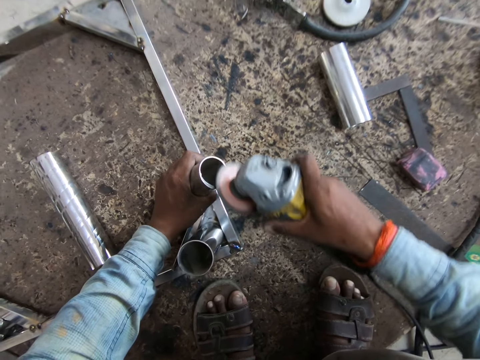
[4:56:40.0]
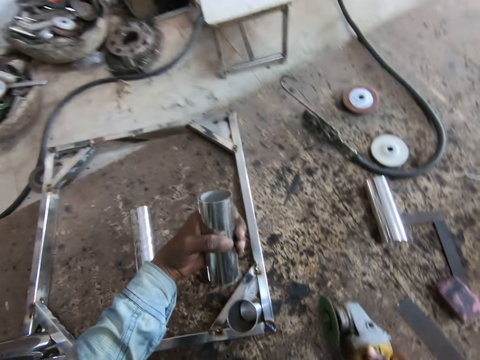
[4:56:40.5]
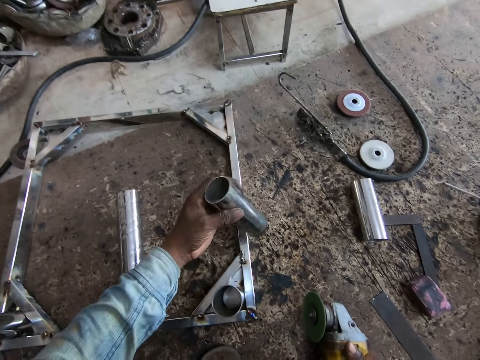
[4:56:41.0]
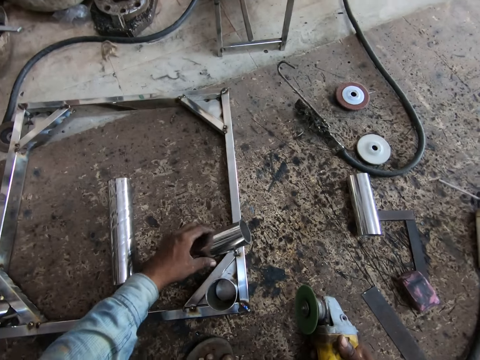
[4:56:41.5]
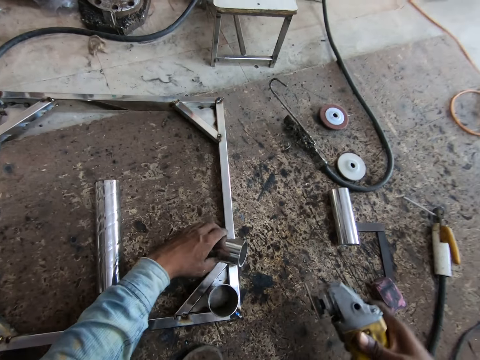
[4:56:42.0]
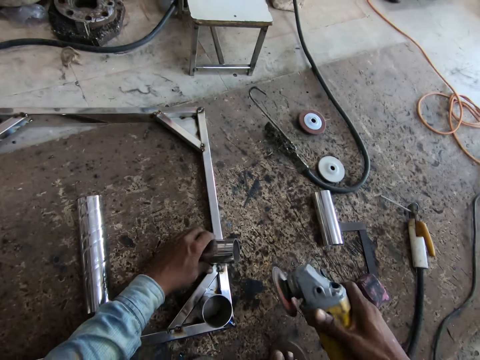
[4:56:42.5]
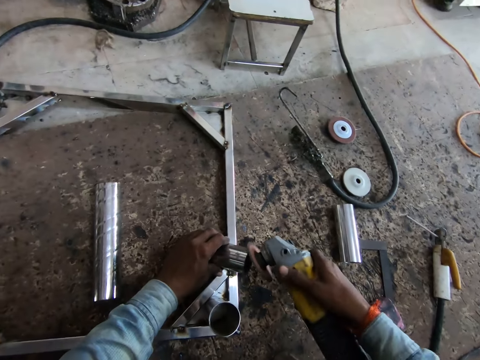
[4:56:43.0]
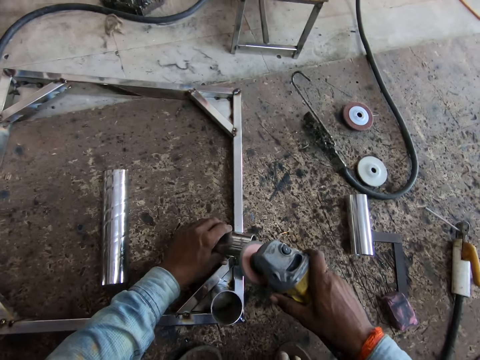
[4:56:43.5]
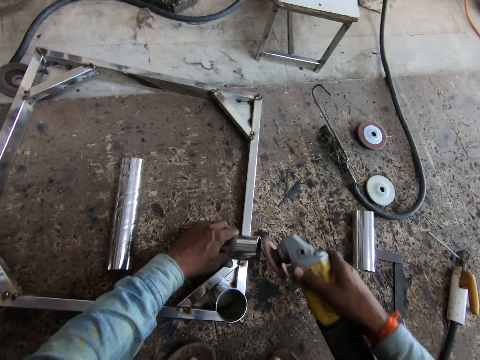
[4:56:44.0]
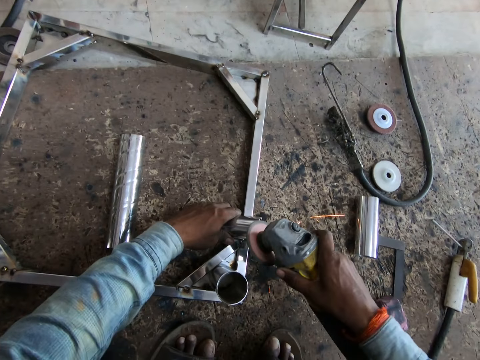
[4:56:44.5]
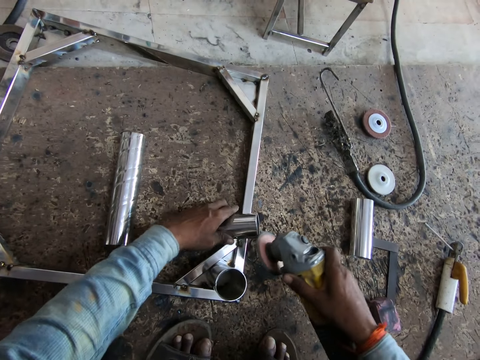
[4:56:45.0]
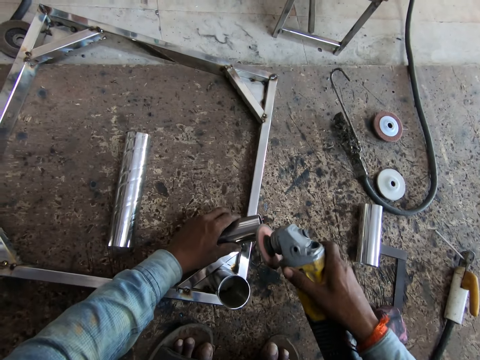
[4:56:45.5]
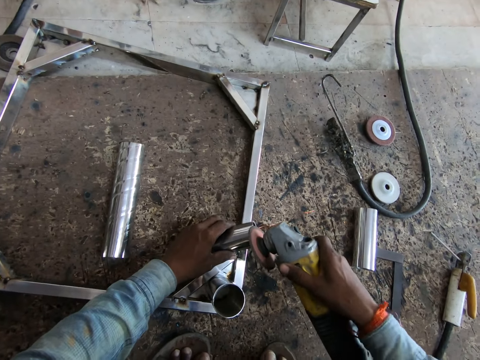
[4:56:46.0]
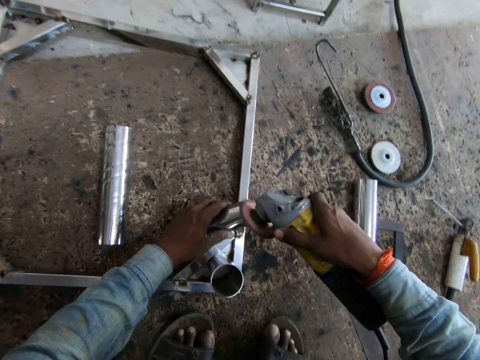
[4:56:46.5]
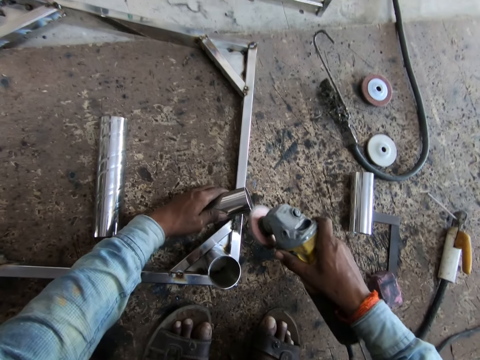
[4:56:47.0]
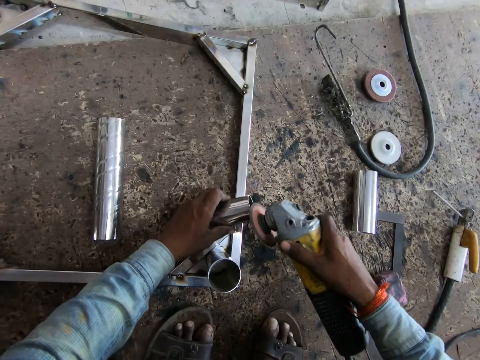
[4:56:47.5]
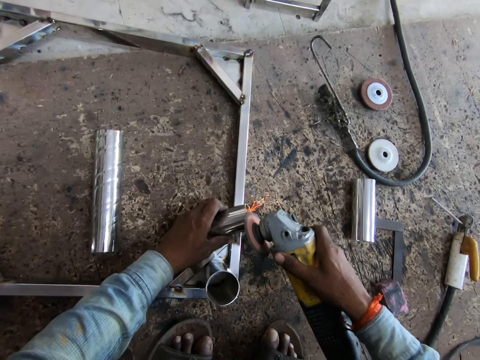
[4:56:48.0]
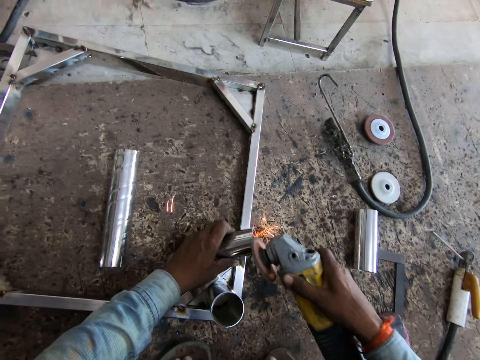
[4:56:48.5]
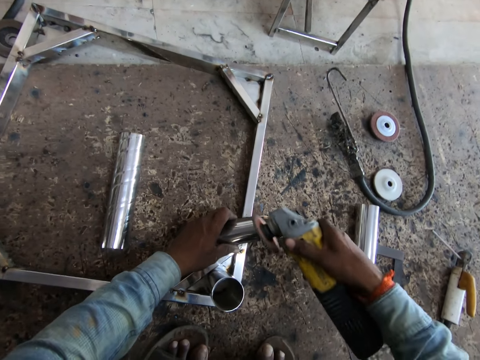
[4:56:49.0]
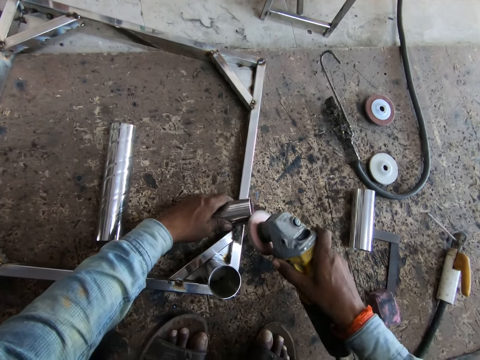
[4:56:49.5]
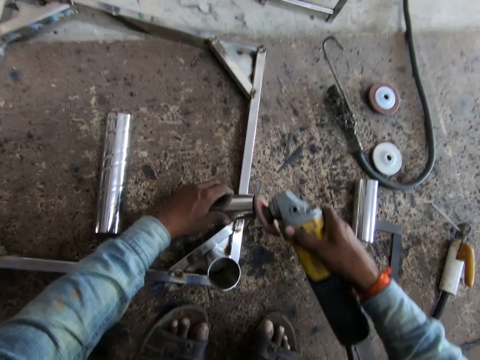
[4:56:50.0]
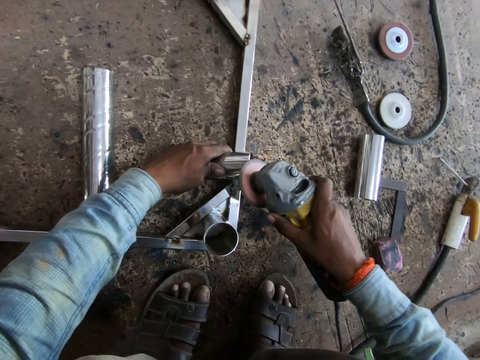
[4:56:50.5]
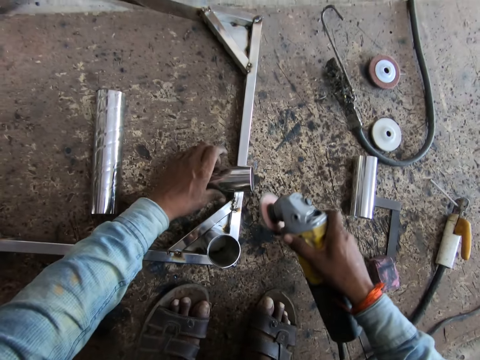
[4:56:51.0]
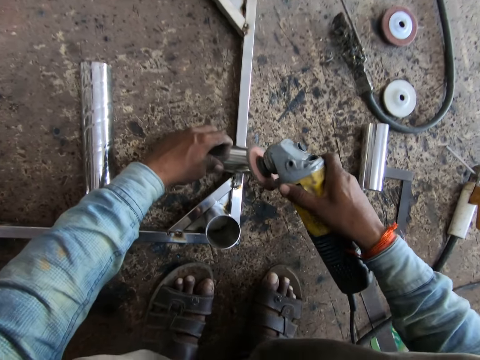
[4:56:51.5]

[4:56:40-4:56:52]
The camera wearer lifts the piece of metal or metal bar with his left hand. He drops the piece of metal on the metal frame with his left hand. He turns the metal bar. He smoothens the edges of the piece of metal with the hand held polisher in his right hand.

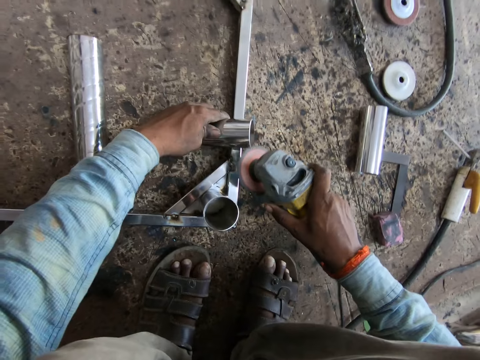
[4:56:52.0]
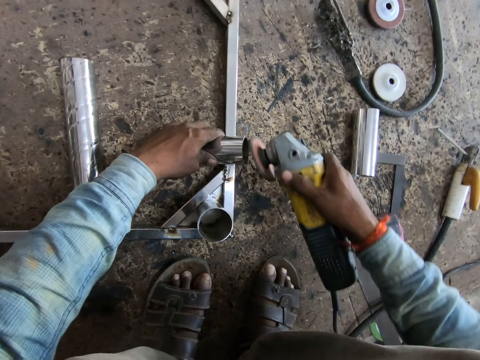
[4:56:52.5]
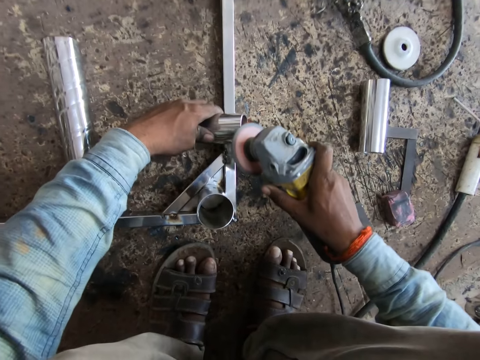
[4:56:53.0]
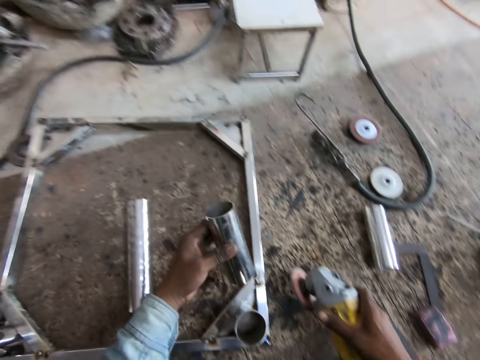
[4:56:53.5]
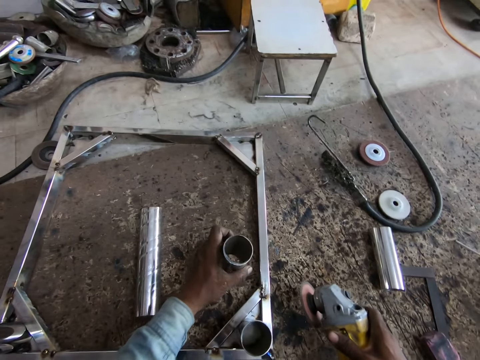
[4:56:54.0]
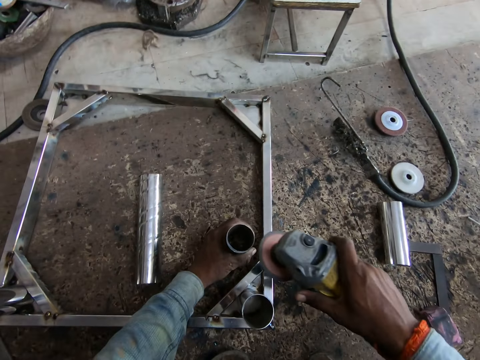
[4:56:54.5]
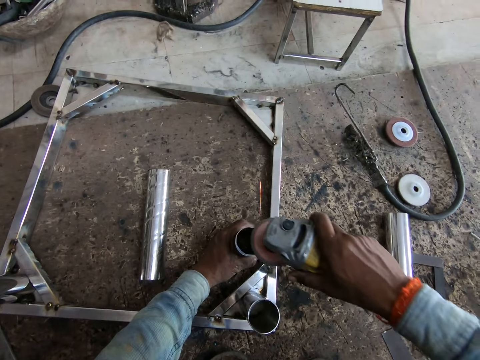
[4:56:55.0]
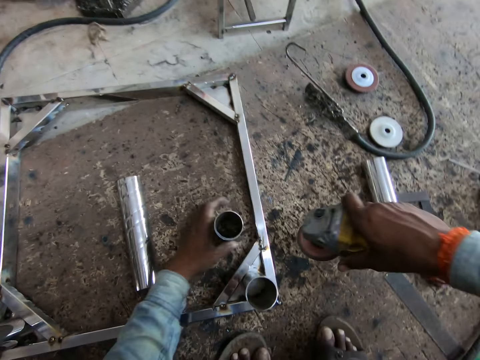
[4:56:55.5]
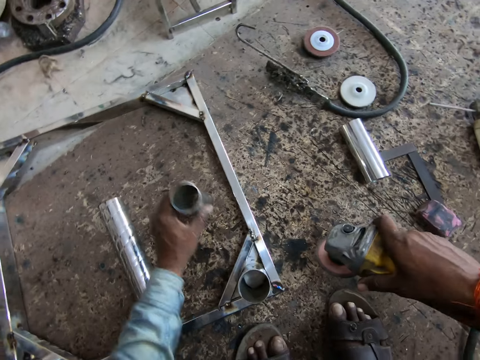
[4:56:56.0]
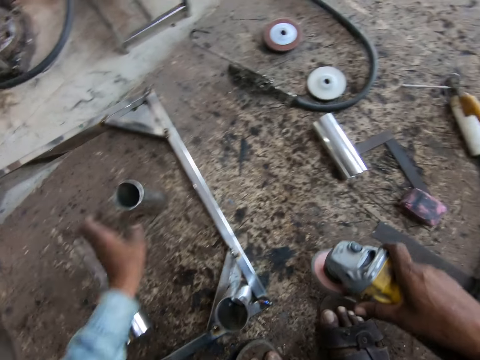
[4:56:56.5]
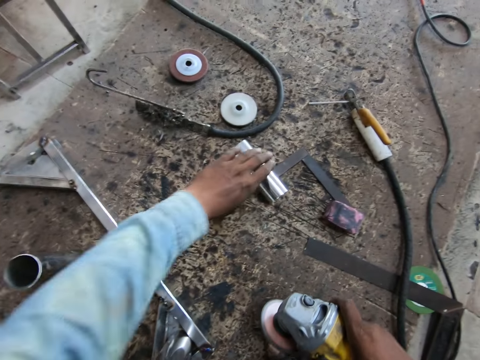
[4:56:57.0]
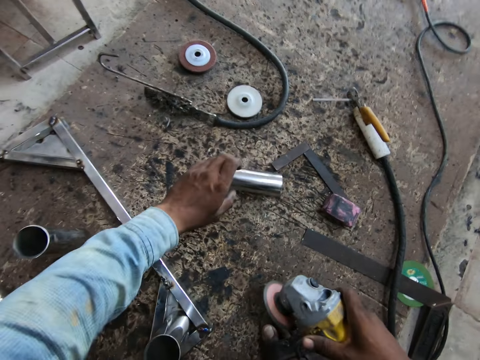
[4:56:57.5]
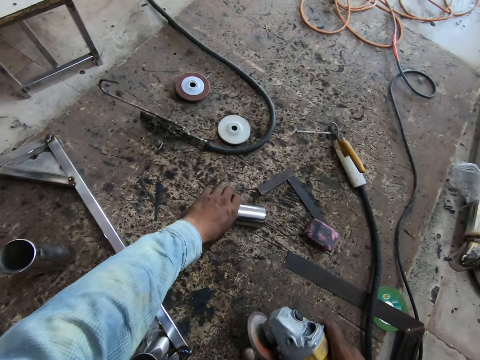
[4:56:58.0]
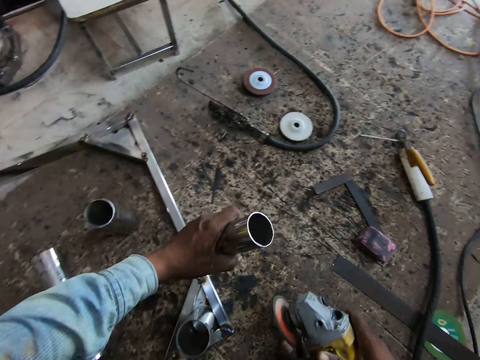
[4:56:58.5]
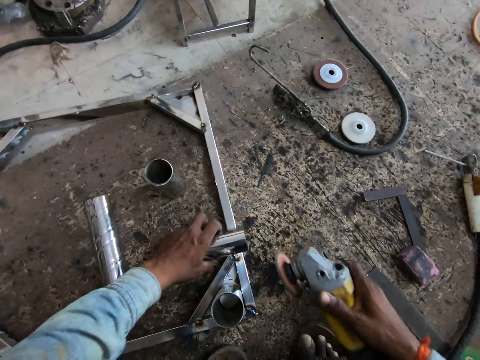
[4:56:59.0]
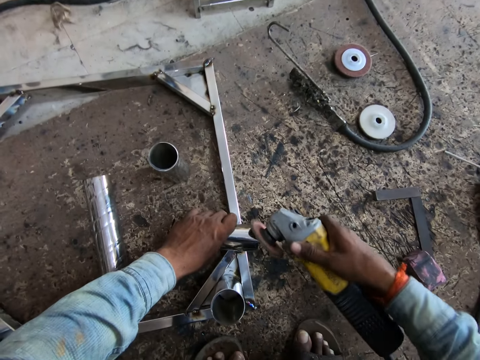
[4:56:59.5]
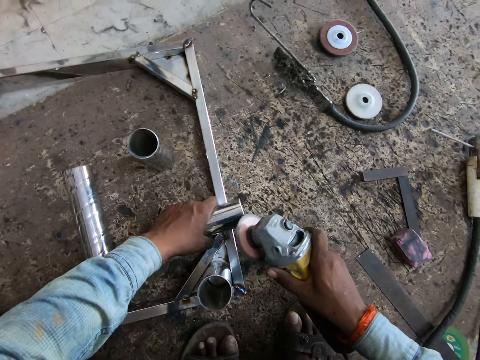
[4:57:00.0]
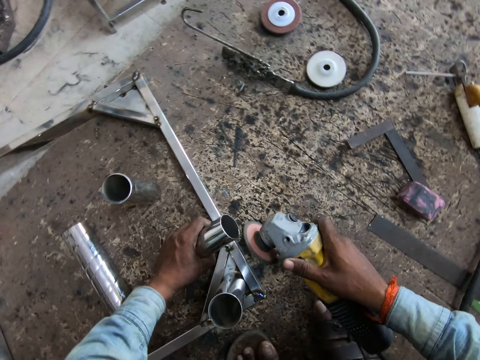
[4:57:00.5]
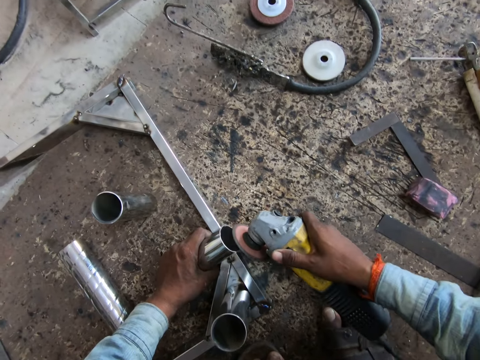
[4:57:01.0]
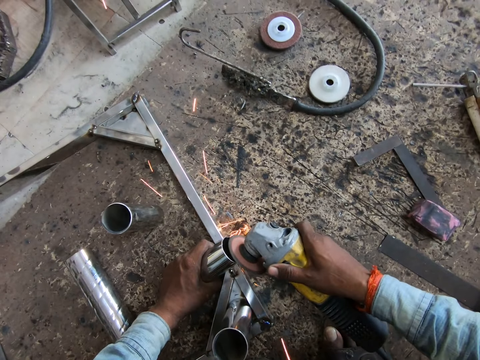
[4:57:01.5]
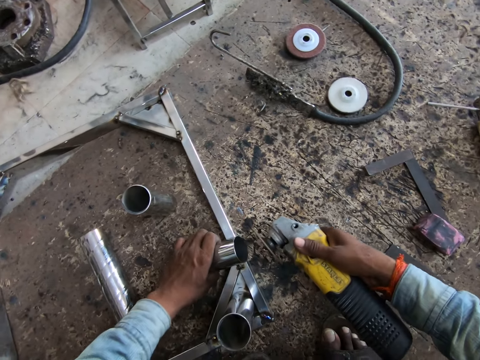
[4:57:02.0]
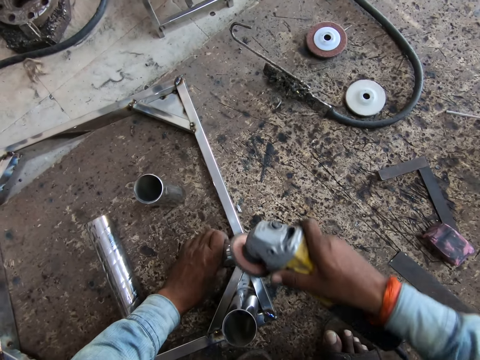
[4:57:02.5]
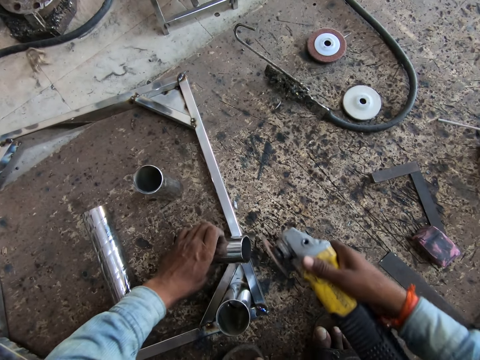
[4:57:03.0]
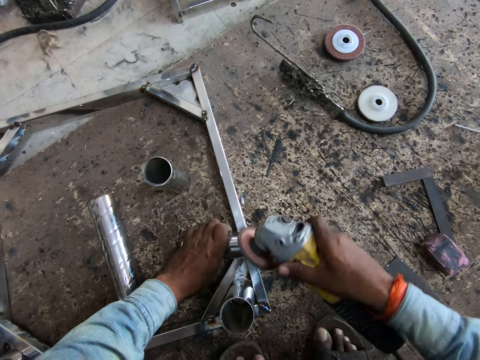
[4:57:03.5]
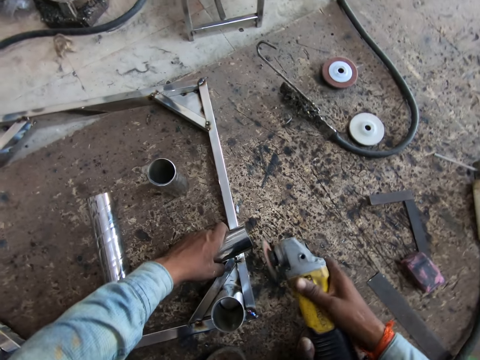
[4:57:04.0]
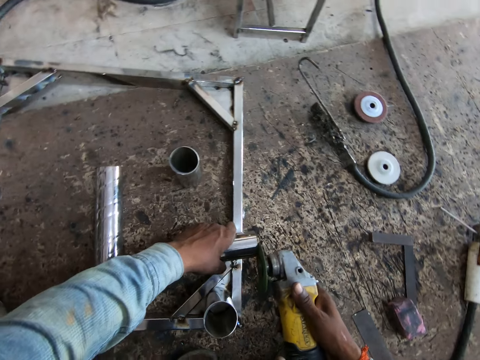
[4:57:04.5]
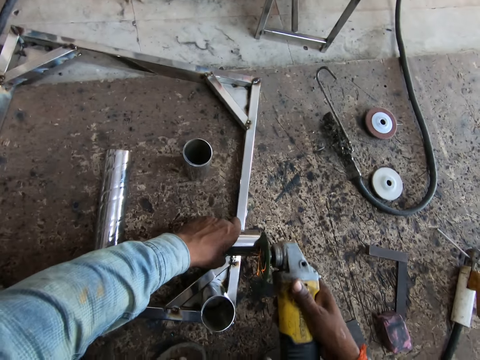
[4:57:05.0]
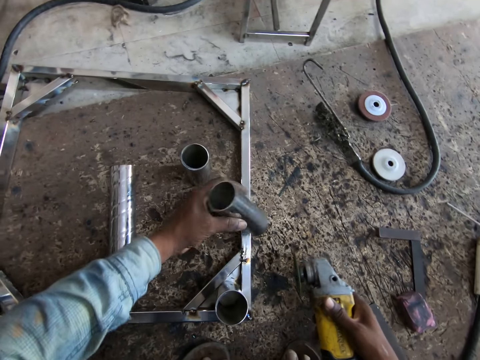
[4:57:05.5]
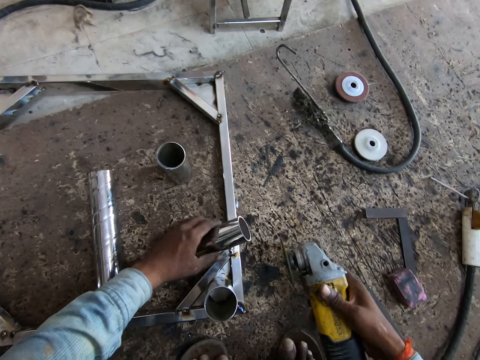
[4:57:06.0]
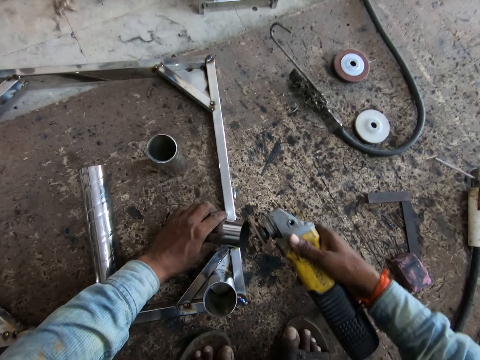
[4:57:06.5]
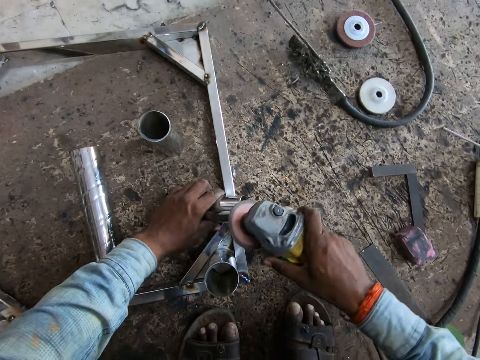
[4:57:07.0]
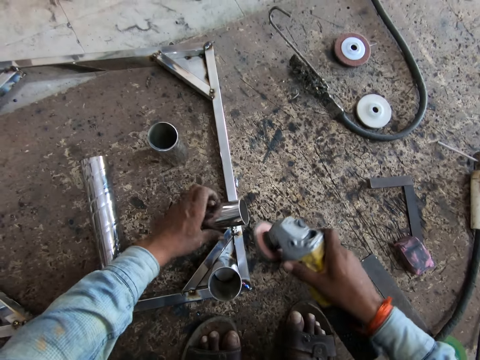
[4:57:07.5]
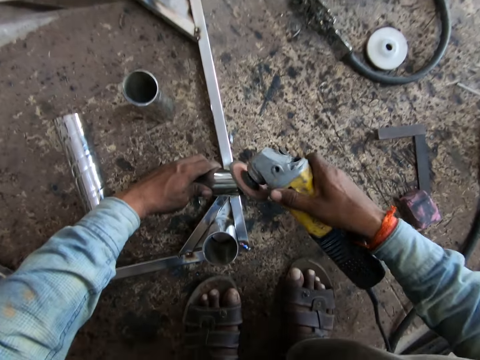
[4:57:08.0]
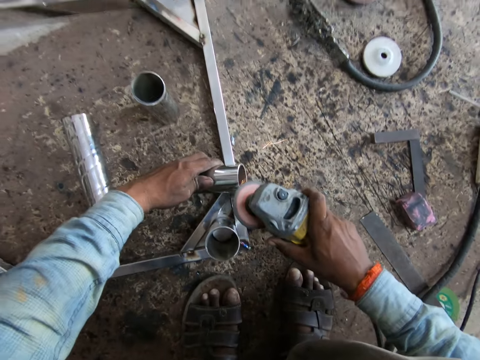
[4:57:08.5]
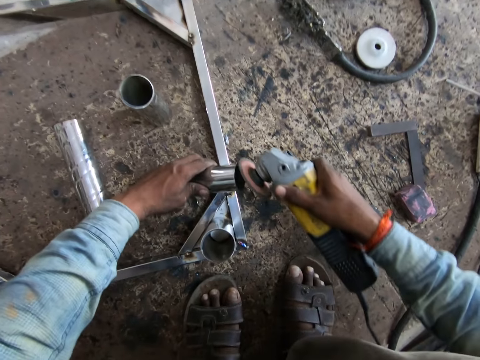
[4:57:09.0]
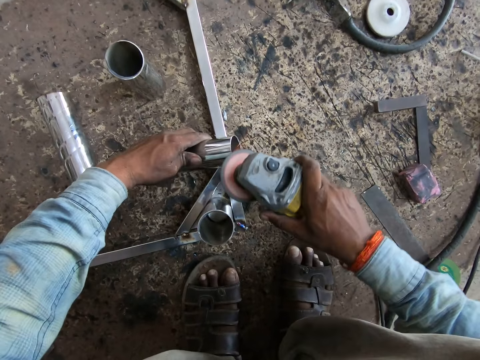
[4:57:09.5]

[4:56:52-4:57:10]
The camera wearer lifts the piece of metal or metal bar with his left hand. He drops the piece of metal on the work space with his left hand. He smoothens the edges of the piece of metal with the hand held polisher in his right hand. He shifts the piece of metal with his left hand. He places the metal bar on the wood. He lifts the piece of metal from the work space with his left hand. He drops the piece of metal on the metal frame with his left hand. He smoothens the edges of the piece of metal with the hand held polisher in his right hand. He flips the piece of metal with his left hand. He smoothens the edges of the piece of metal with the hand held polisher in his right hand.
